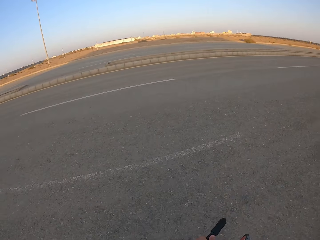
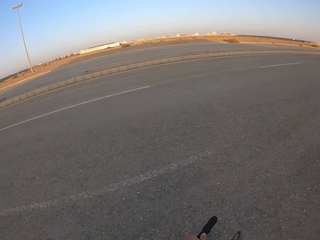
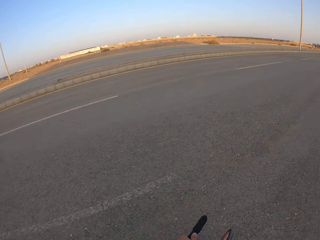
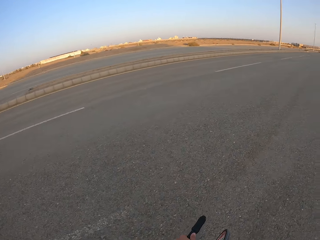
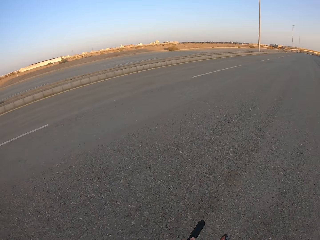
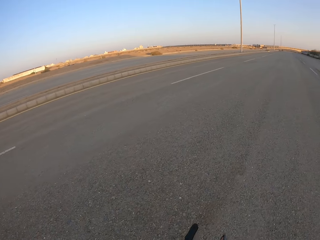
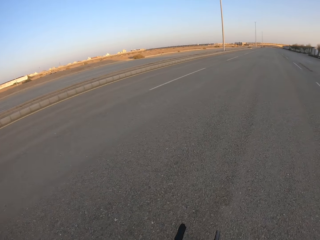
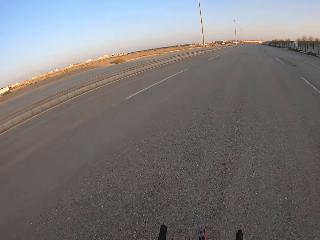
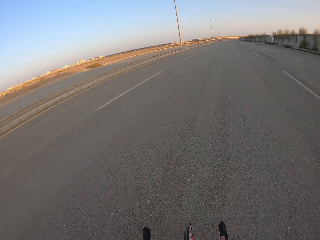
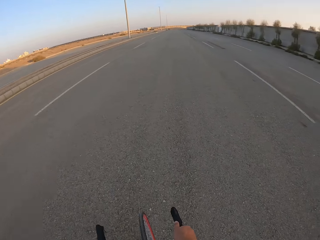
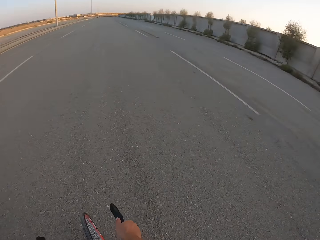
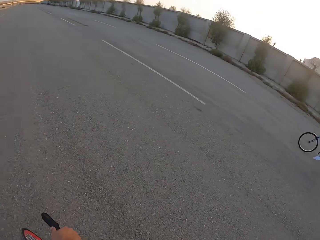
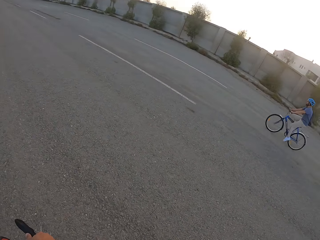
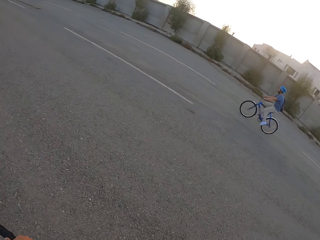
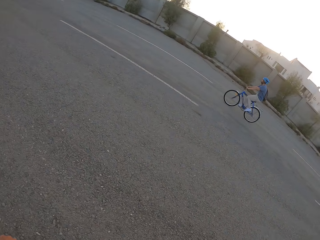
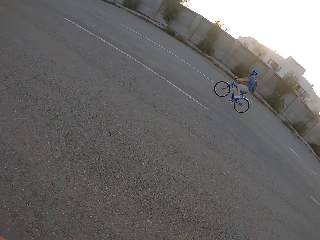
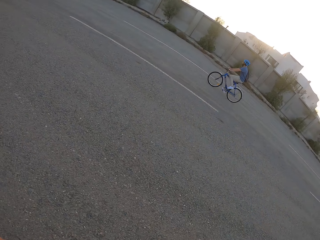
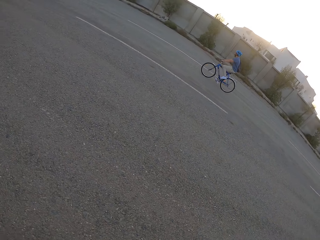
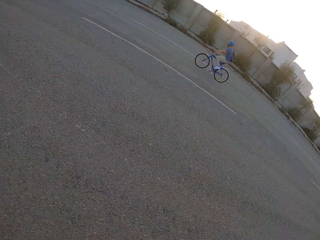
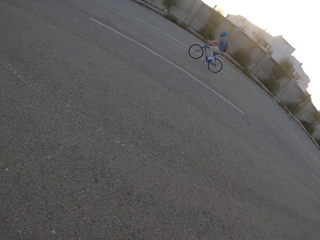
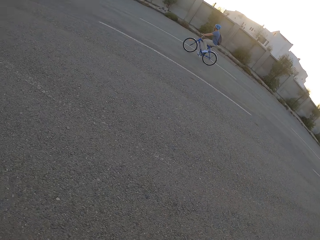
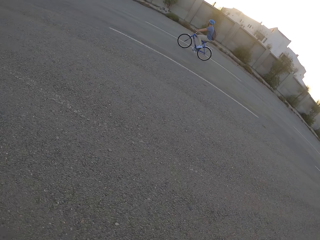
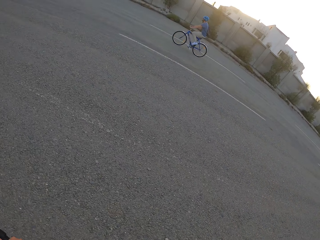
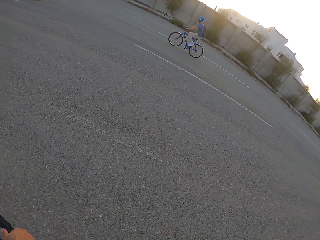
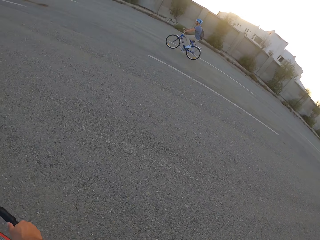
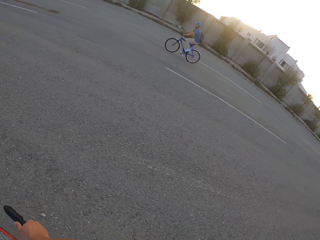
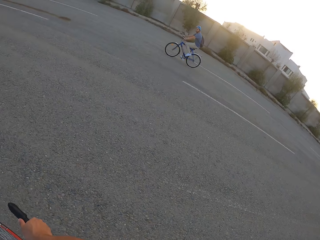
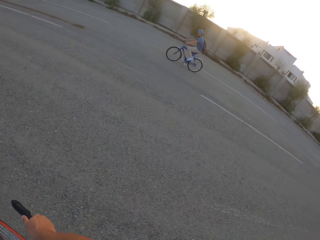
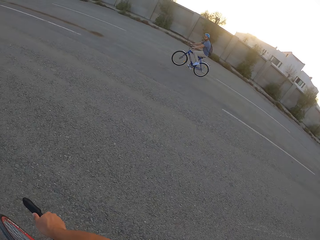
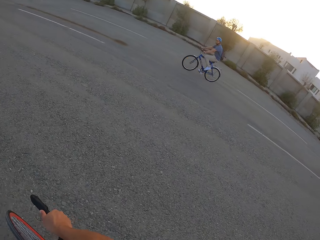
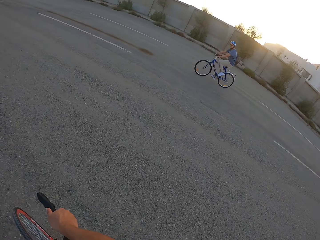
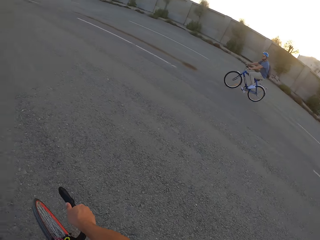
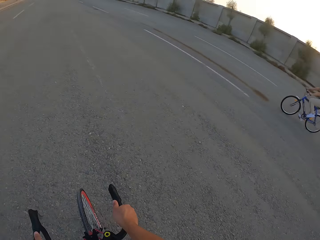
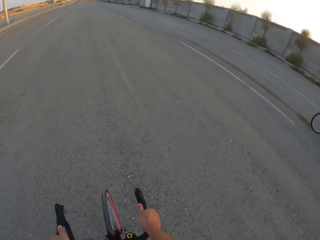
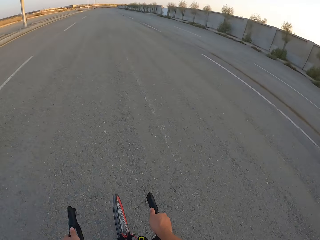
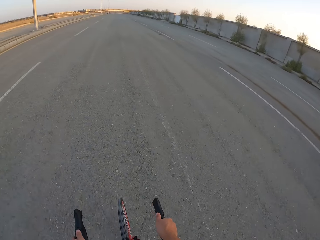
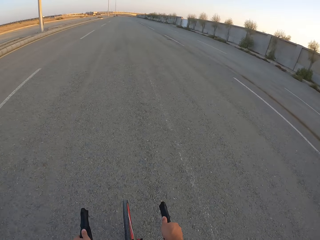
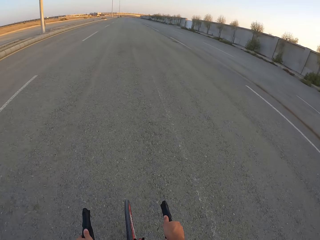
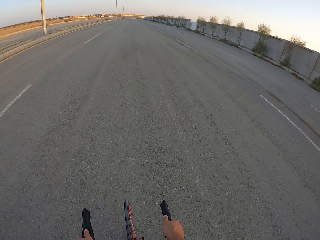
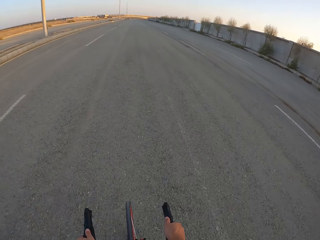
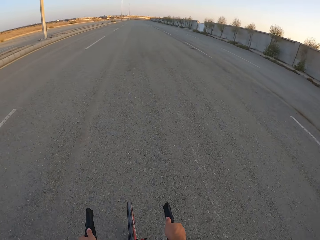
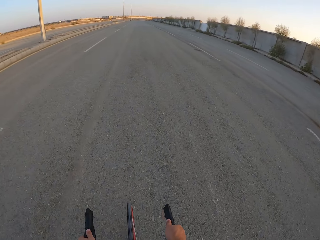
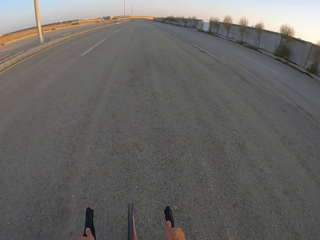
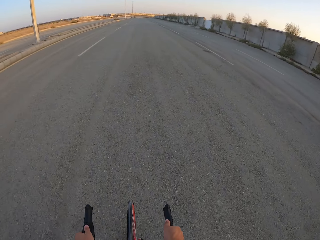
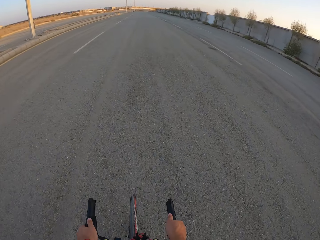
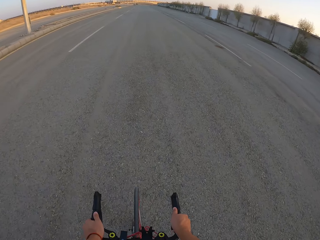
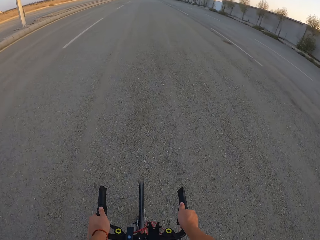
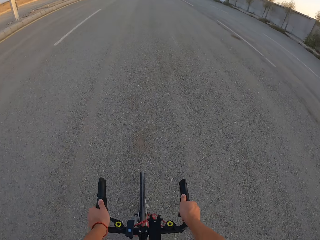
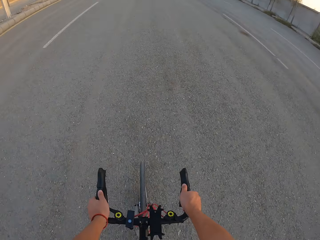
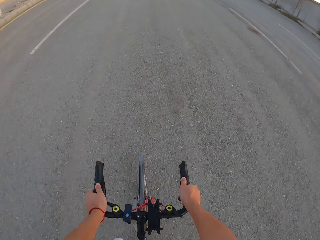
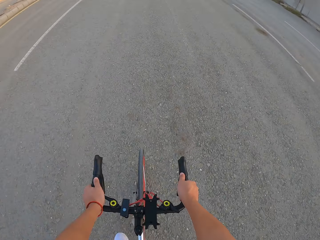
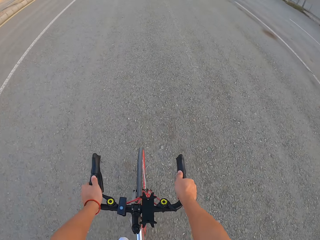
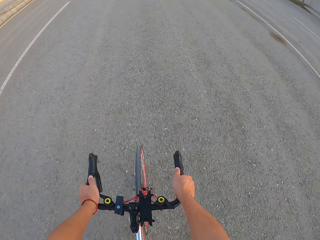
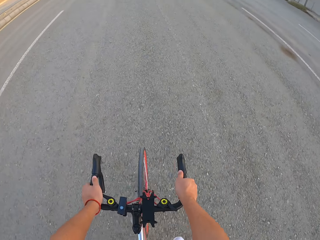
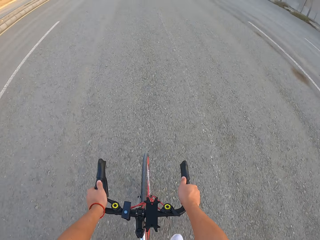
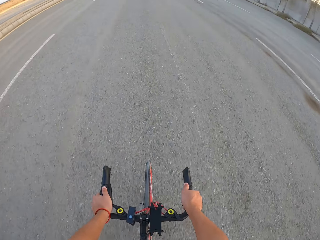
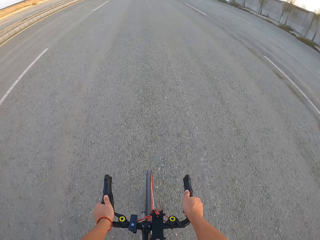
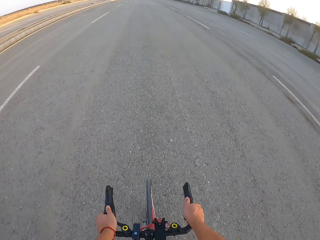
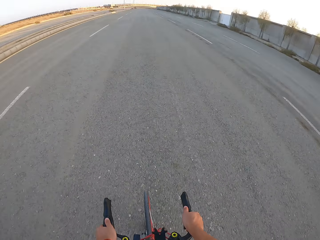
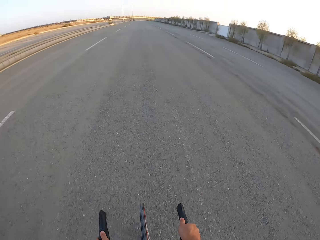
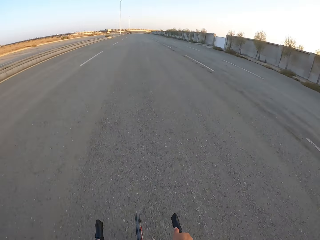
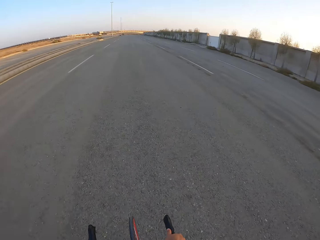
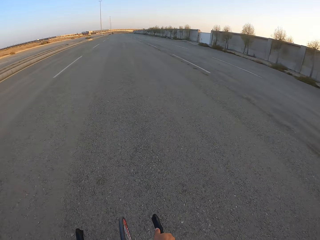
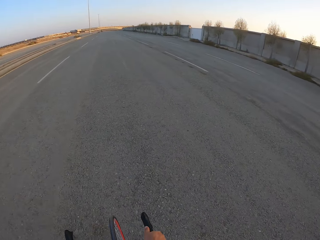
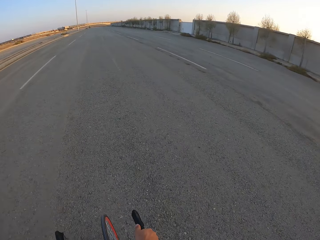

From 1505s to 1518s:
A man rides the bicycle. The camera wearer rides the bicycle.

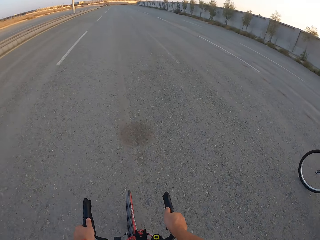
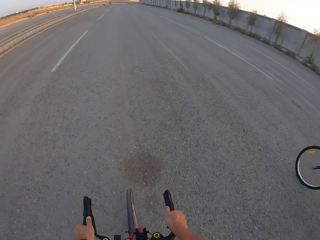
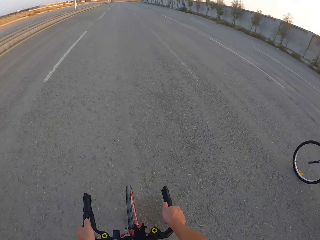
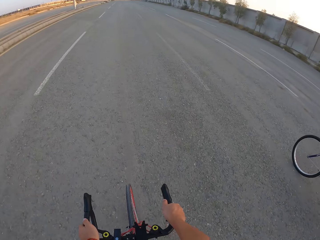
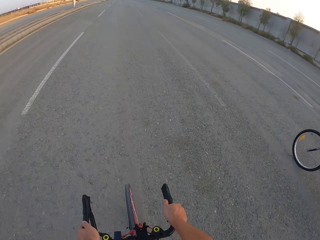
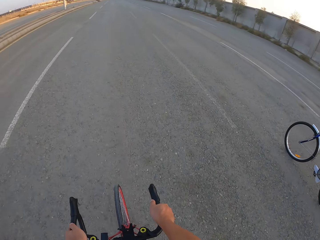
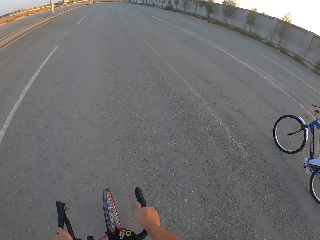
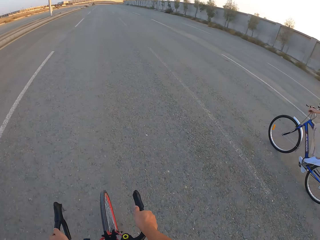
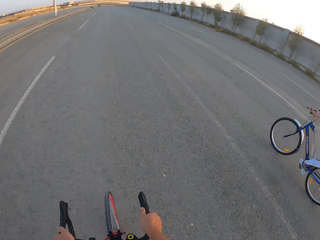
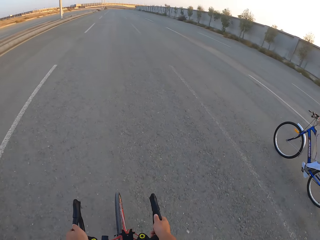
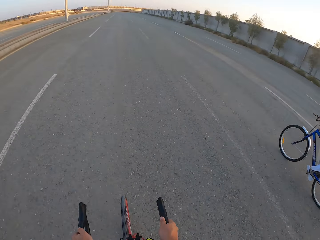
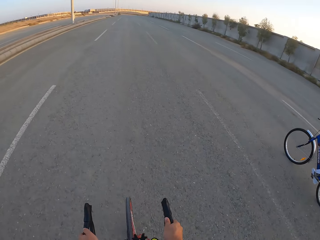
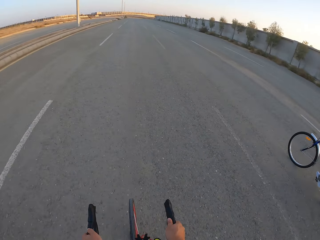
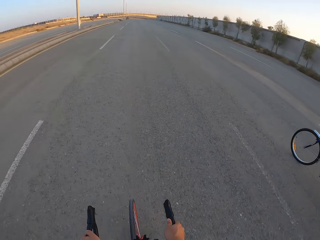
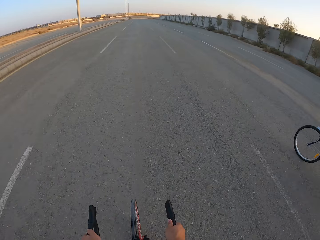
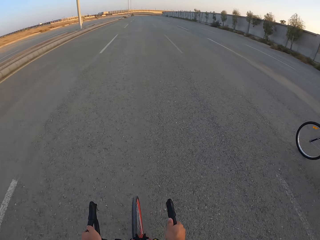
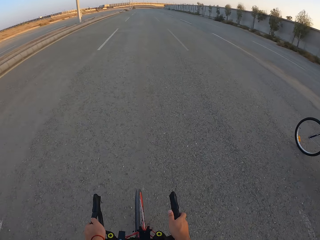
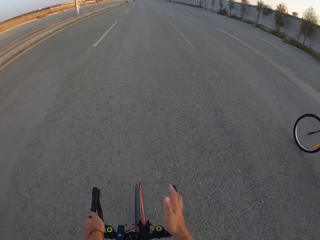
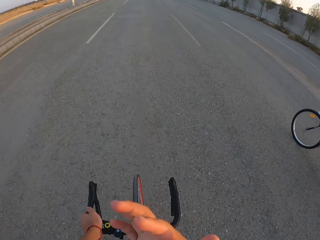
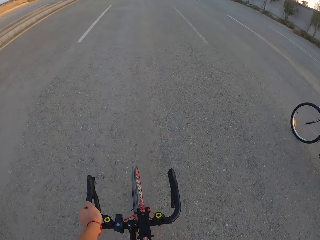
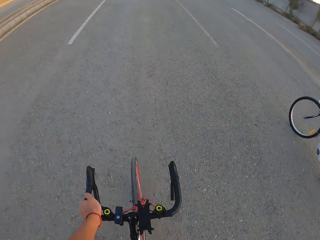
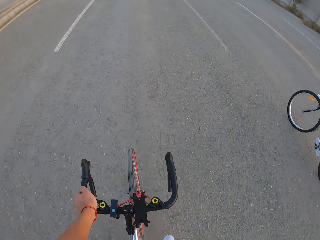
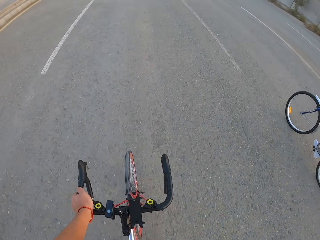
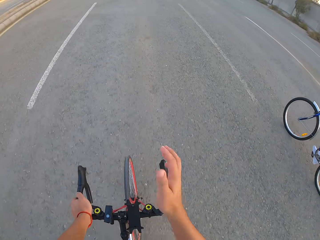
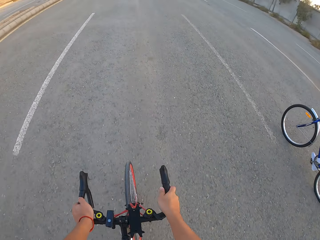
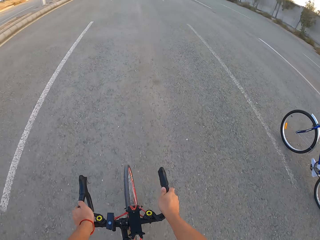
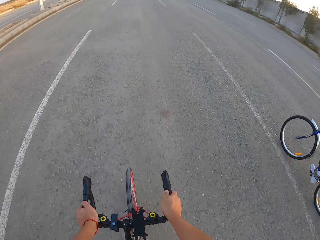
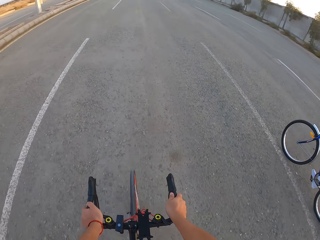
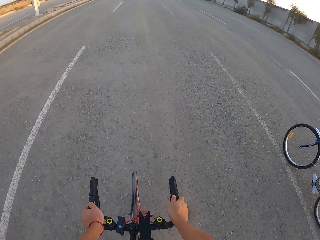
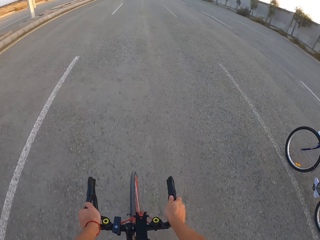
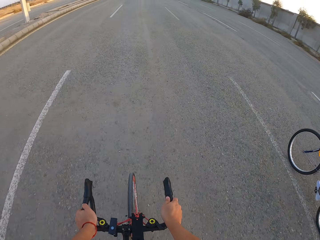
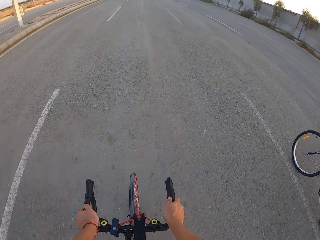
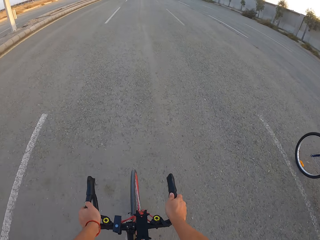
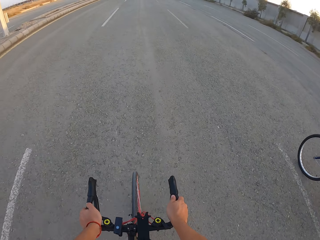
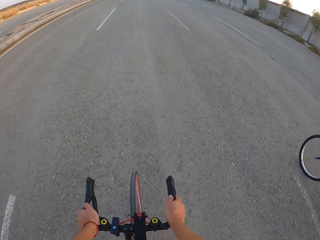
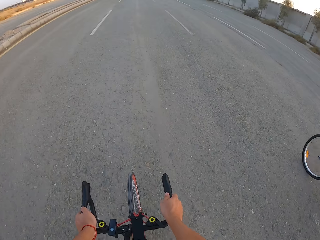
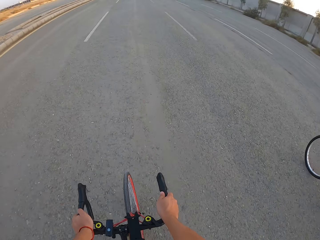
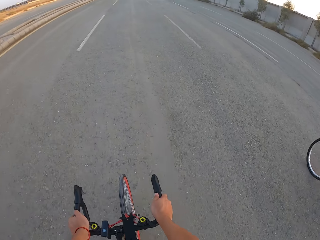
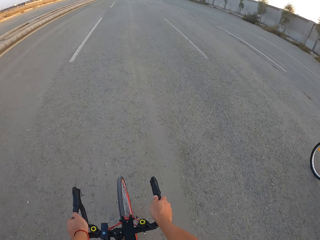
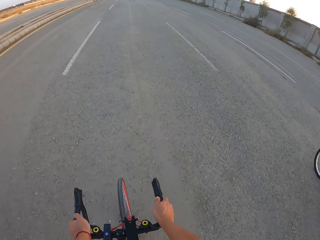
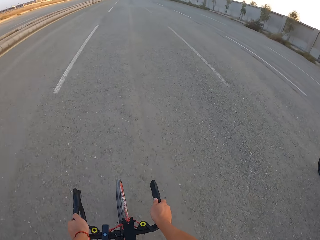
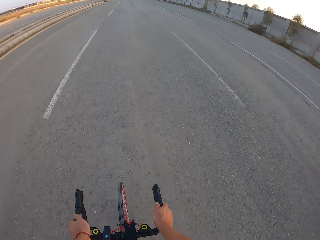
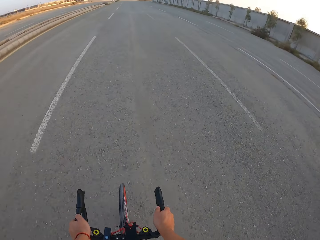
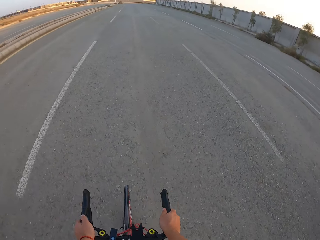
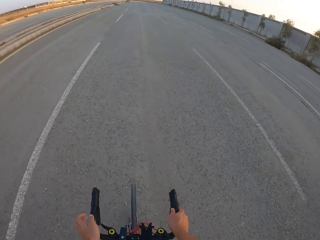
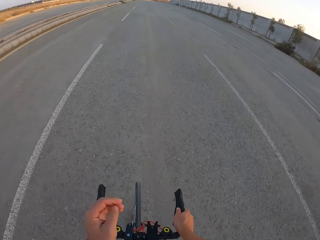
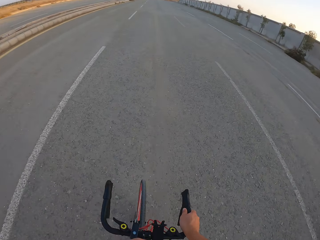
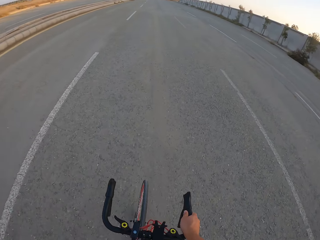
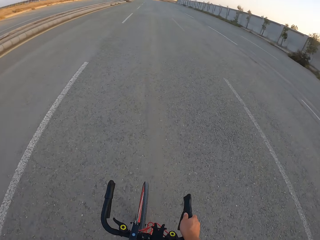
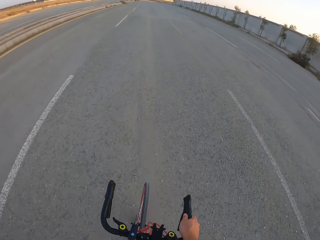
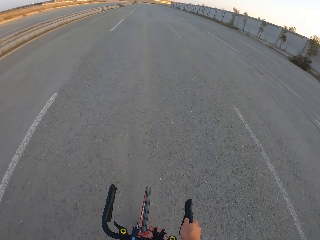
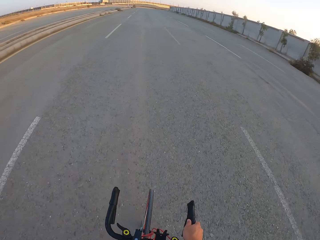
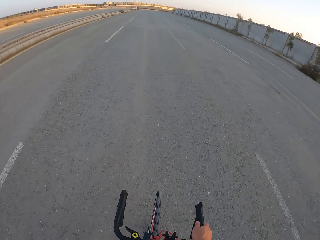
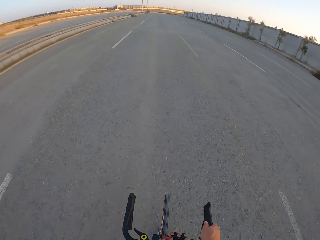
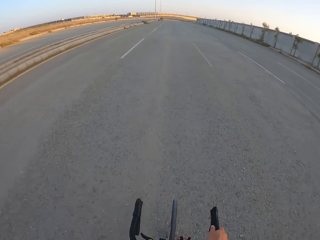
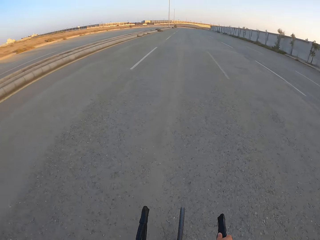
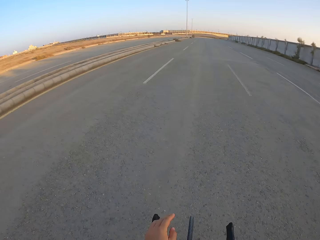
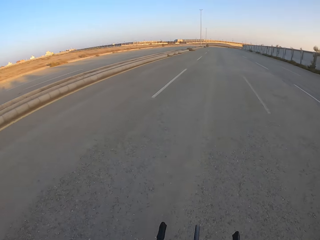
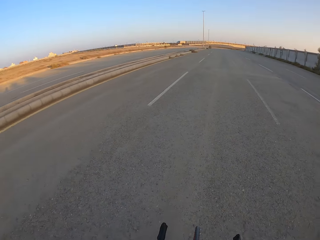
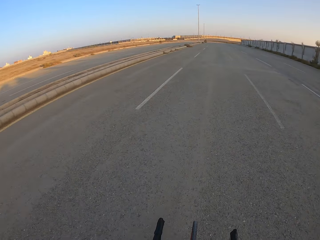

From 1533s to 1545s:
A man rides the bicycle. The camera wearer moves the hand. They ride the bicycle.
